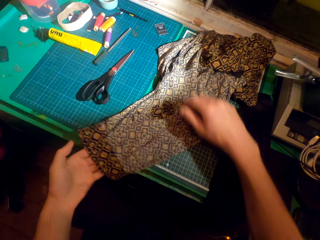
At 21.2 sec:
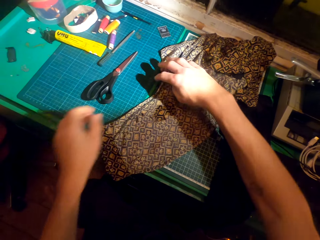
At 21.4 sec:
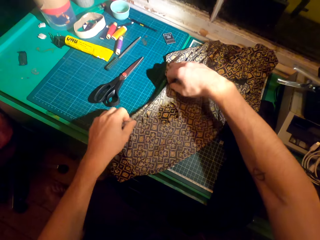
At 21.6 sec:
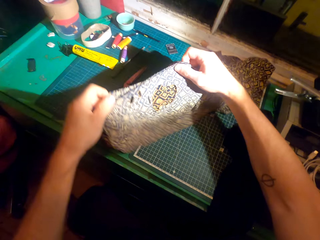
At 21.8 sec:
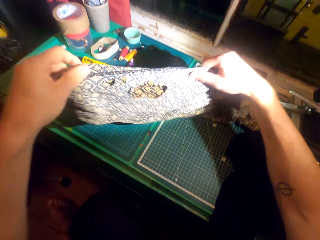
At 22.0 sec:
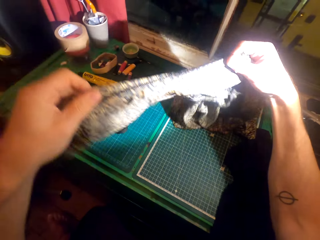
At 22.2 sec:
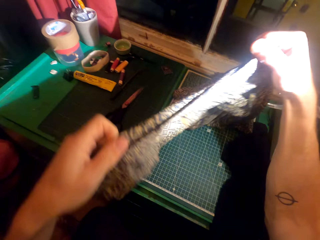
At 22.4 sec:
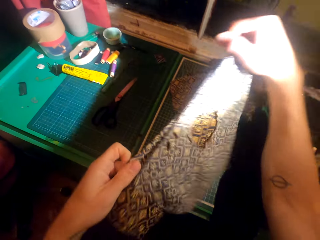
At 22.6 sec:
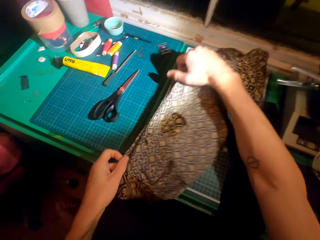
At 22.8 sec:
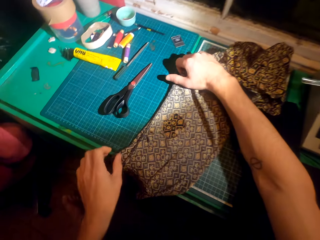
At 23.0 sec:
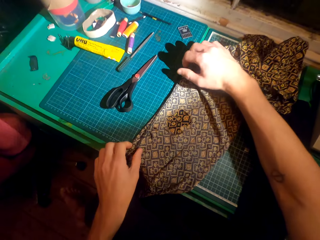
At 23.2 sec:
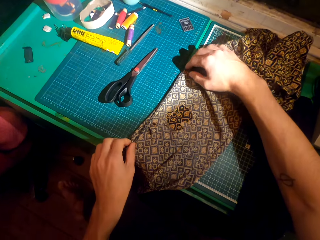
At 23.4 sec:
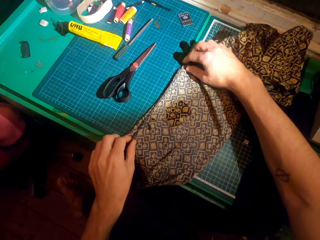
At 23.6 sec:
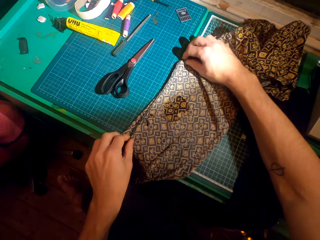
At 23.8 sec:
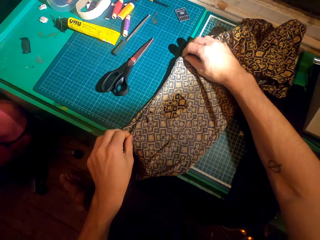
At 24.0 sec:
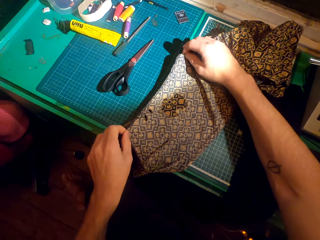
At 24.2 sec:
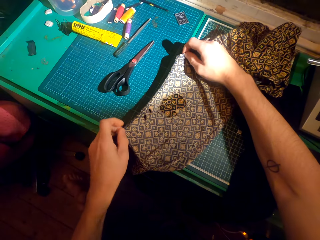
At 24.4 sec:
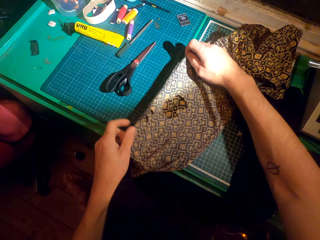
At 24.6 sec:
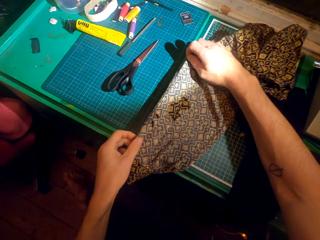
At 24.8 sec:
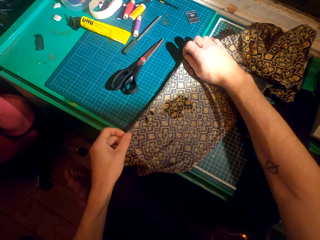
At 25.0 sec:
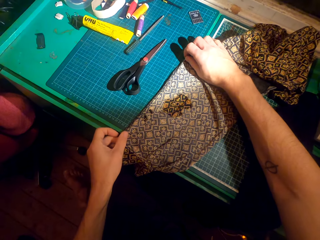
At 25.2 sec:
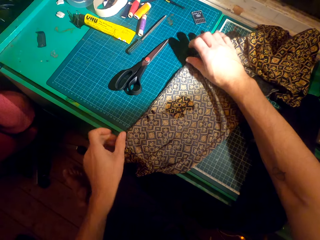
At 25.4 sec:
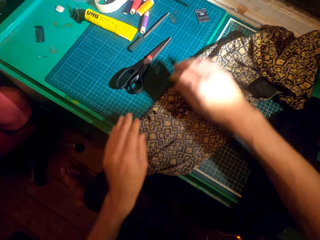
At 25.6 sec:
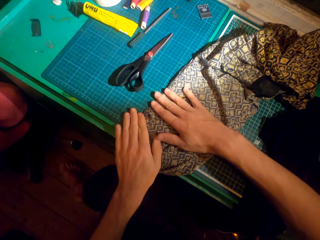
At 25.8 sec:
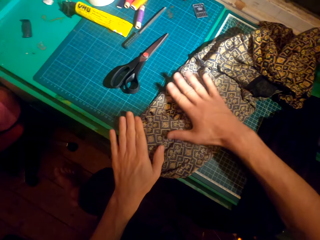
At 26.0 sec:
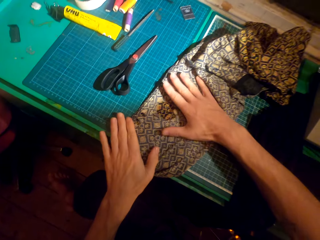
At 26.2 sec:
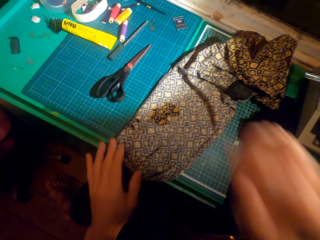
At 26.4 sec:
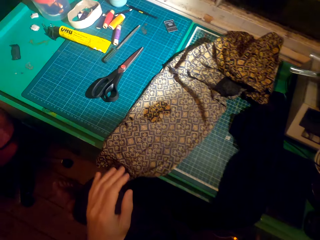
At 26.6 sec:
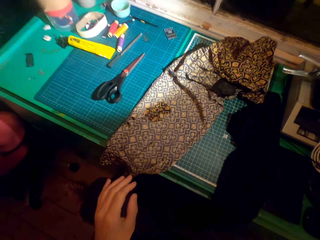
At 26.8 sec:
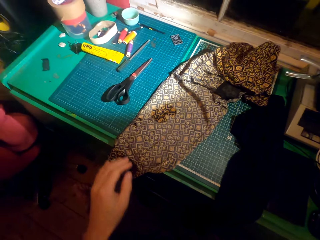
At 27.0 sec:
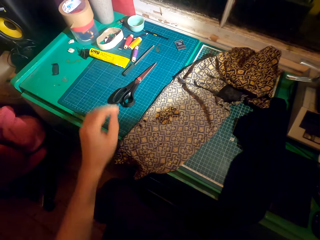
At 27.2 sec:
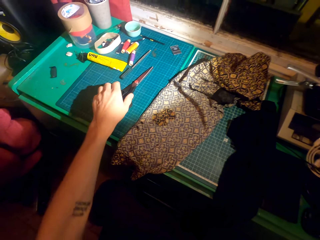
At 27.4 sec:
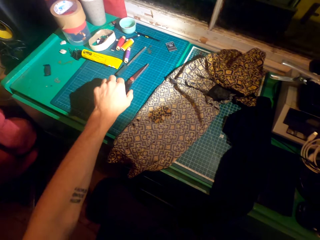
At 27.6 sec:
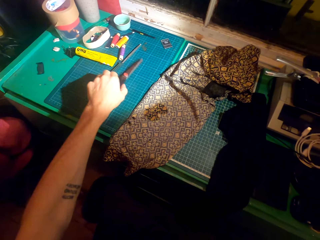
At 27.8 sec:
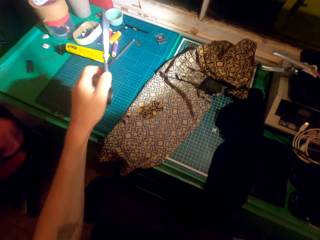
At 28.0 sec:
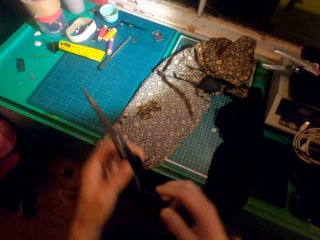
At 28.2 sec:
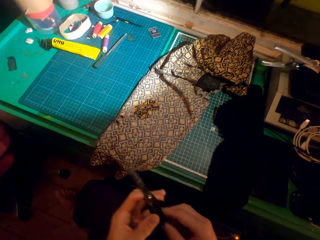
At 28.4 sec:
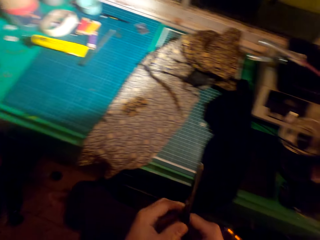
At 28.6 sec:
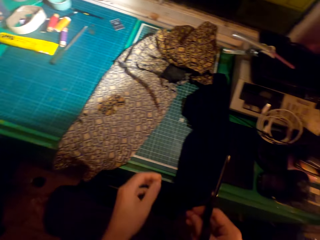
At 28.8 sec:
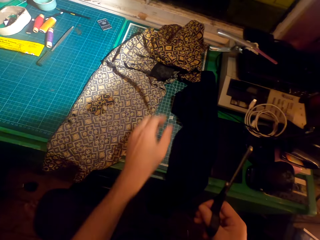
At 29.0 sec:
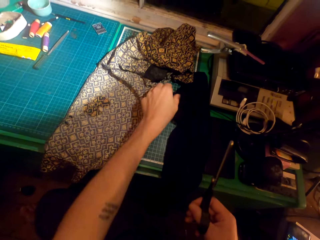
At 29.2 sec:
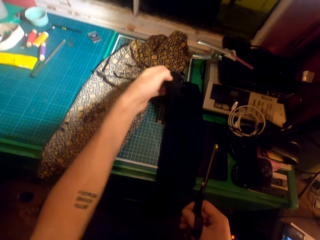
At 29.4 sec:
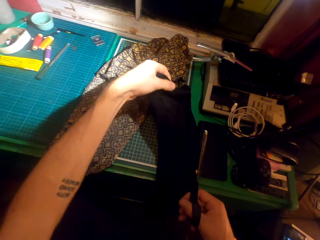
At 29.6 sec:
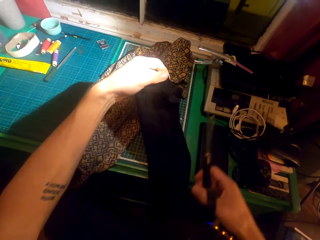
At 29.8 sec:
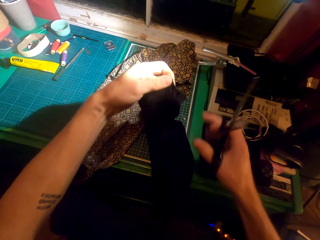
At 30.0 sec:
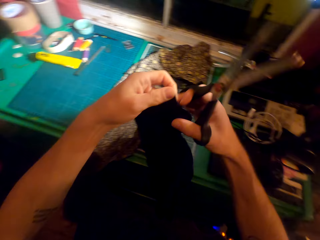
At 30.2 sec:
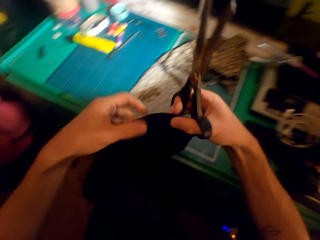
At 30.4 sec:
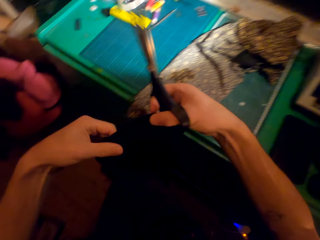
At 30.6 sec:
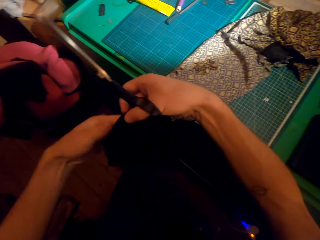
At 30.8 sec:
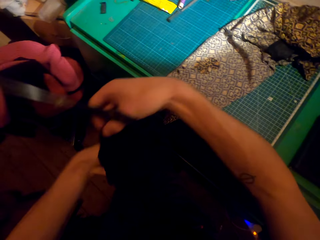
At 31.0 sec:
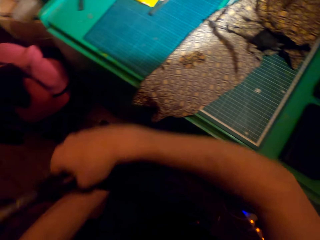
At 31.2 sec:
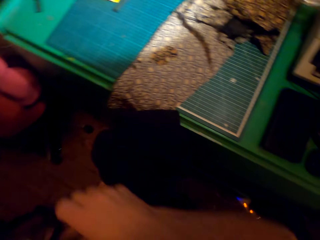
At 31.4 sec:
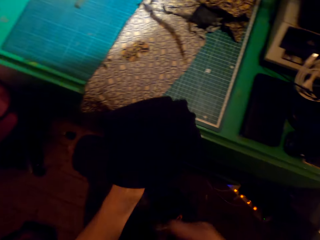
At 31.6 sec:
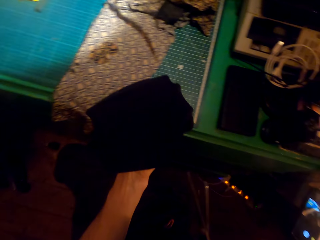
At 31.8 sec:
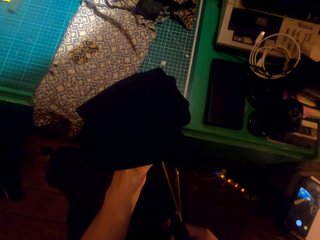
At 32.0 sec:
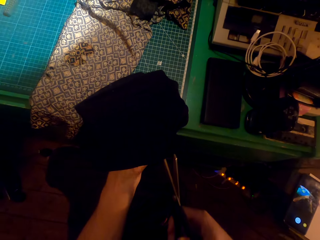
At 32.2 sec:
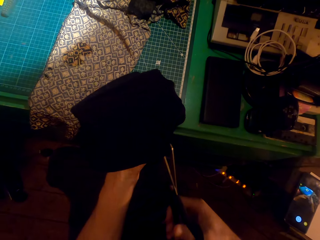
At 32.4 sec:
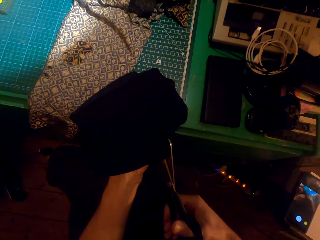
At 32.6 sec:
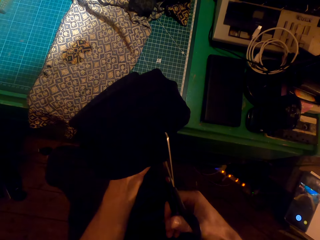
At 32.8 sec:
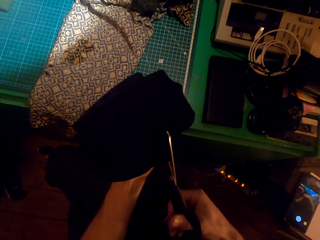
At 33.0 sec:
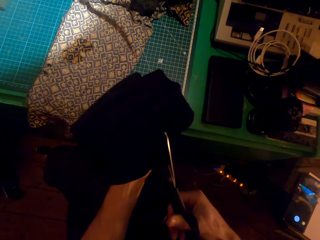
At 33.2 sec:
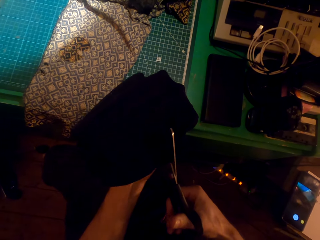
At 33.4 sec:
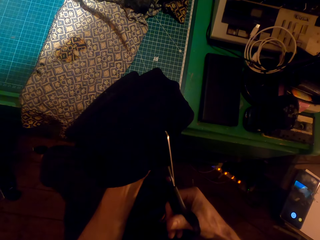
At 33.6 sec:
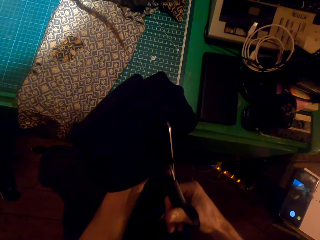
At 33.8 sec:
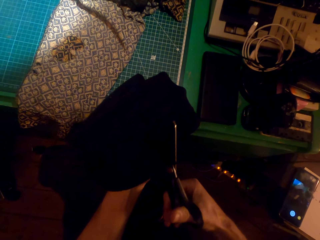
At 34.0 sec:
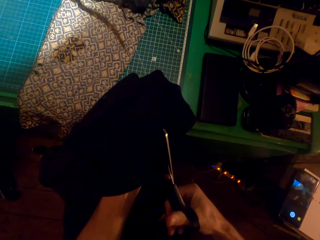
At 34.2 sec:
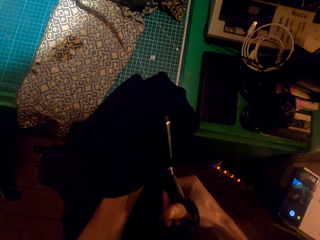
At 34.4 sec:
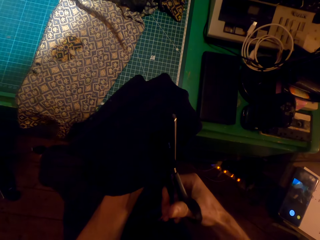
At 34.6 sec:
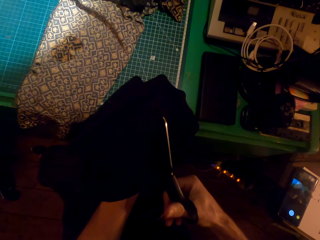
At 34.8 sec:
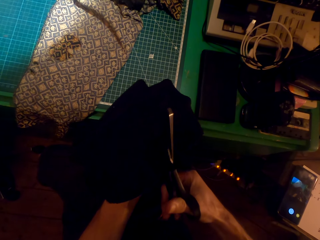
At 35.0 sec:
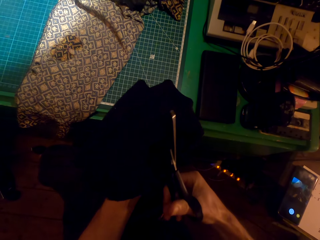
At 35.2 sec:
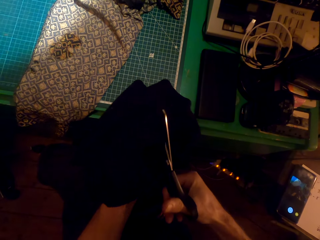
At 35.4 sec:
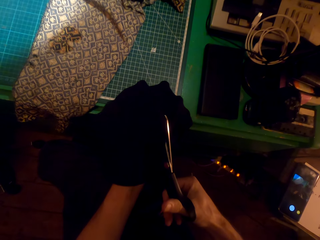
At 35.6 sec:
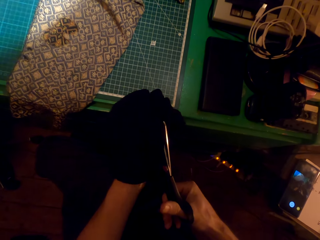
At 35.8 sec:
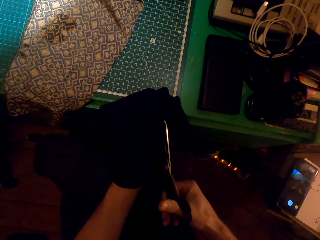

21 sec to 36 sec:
The camera wearer picks up the cloth with both hands. They place the cloth on the table. They touch the cloth with both hands. They touch something. They pick up a pair of scissors with the left hand. They move the scissors to the right hand. They pick up a material with the left hand. They hold the material with the left hand. They cut the material using the scissors.

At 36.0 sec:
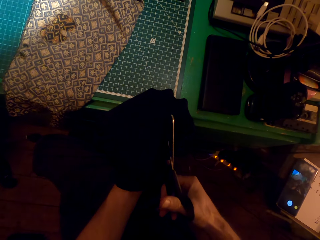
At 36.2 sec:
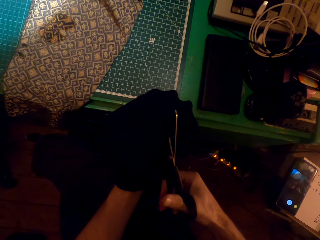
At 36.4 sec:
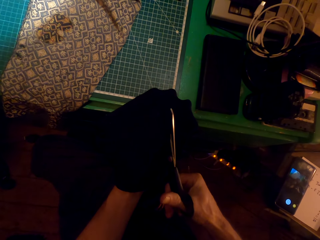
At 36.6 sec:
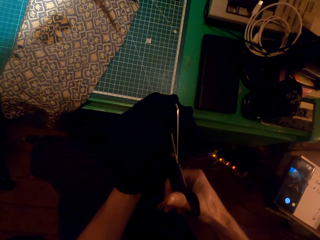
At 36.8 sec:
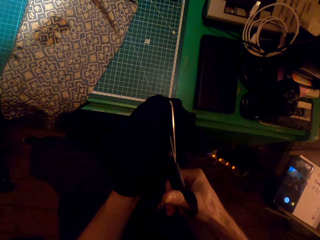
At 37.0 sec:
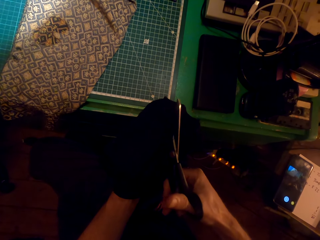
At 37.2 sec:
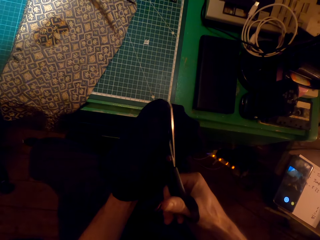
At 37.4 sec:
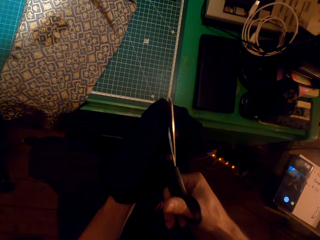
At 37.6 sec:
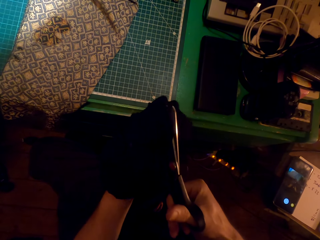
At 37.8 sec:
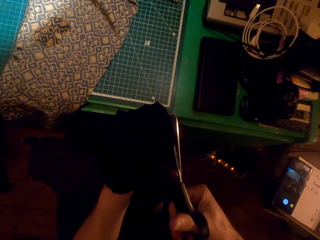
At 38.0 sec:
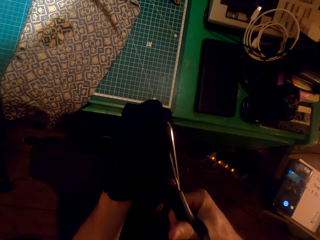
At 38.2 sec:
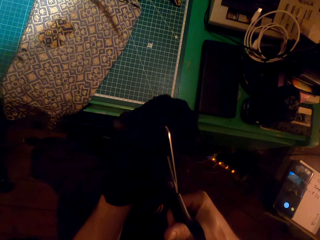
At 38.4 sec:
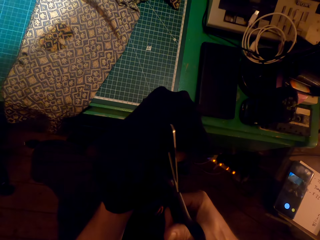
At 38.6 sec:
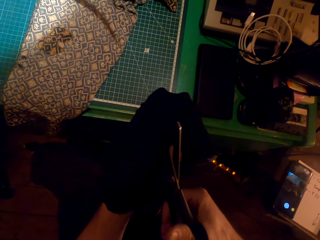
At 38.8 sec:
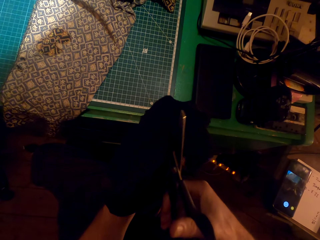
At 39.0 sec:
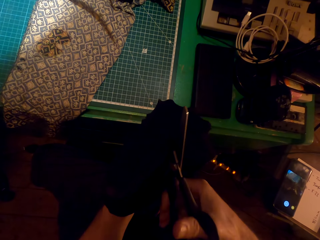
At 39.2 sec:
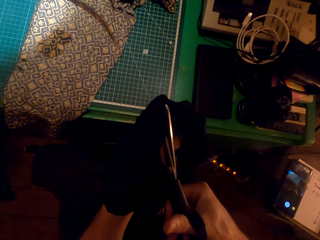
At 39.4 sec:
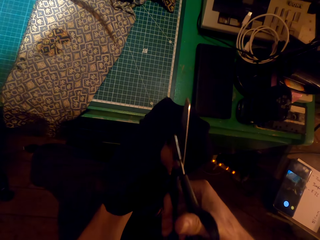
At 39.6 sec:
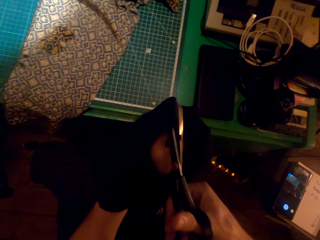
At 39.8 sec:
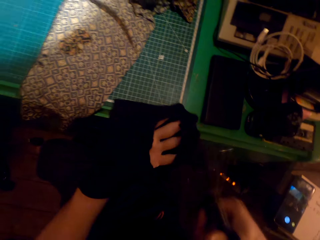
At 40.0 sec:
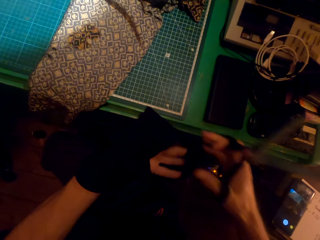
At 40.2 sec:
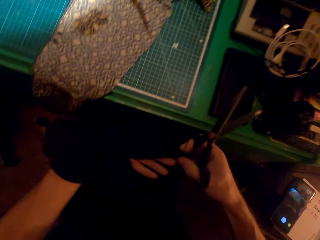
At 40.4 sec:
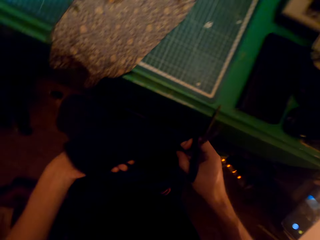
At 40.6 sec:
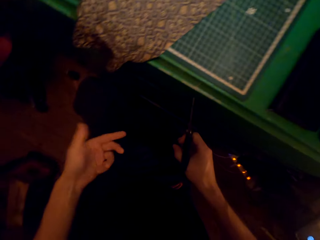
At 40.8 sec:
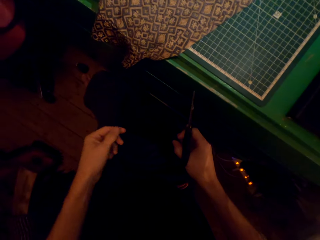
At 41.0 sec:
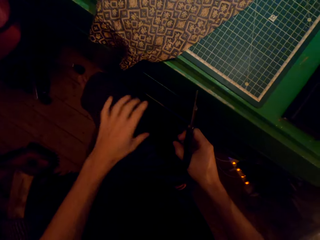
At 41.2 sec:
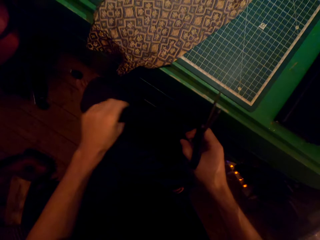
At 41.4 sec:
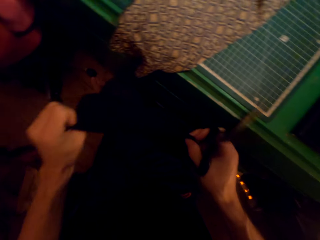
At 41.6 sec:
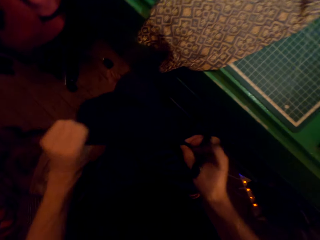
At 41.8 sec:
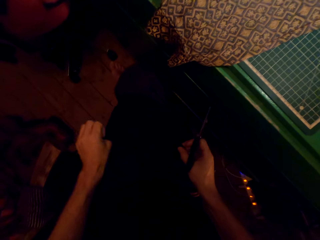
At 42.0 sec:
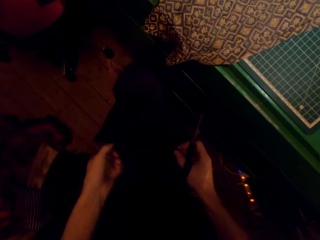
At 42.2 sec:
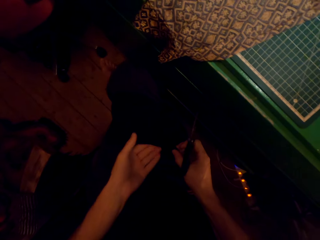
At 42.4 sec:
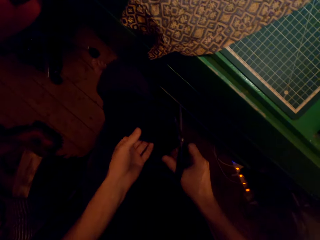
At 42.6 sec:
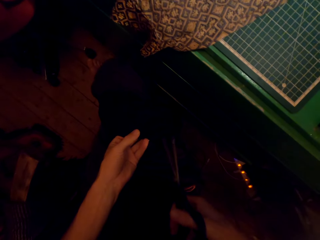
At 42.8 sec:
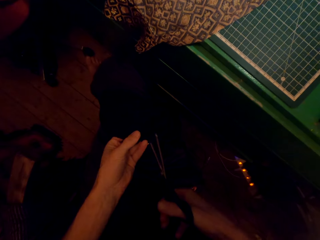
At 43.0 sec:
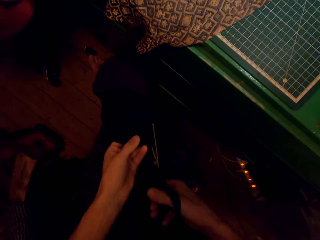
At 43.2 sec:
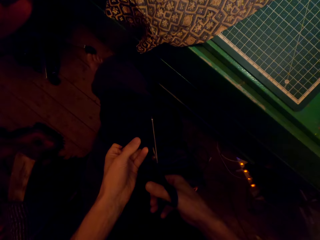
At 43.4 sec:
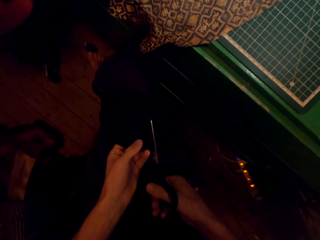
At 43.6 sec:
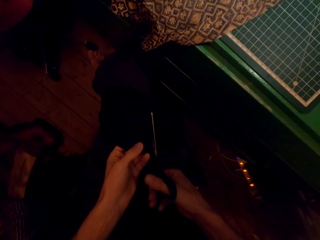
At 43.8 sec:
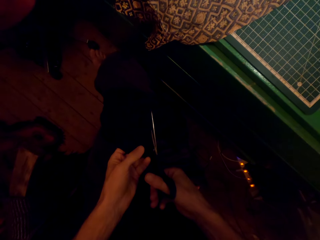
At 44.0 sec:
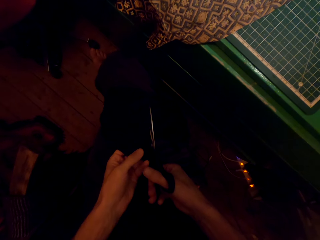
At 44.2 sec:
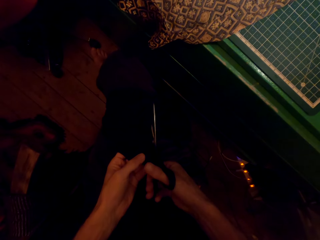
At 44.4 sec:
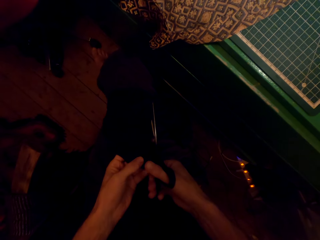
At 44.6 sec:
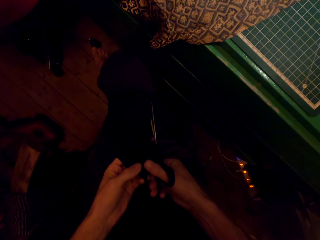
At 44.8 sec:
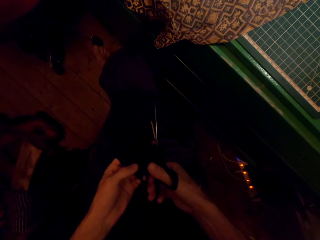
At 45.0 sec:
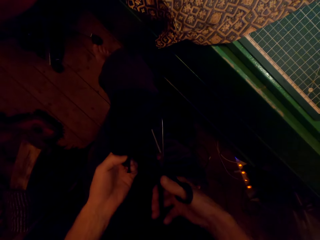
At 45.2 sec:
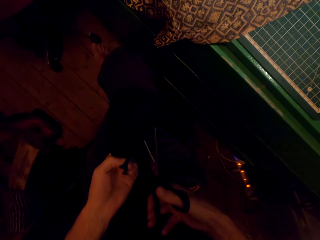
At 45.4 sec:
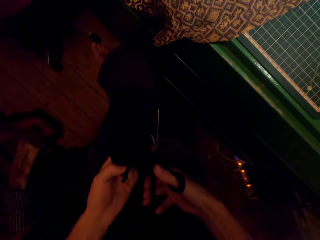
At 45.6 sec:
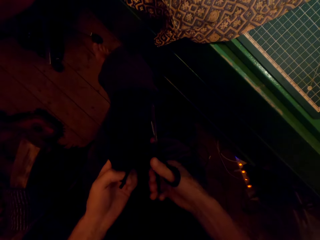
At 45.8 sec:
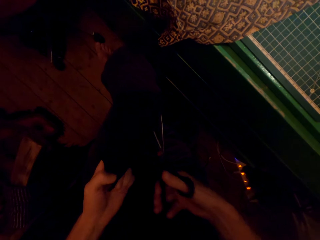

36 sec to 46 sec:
The camera wearer holds the material with the right hand. They hold the material with the left hand. They swing the right hand. They place the cloth on the thighs. They cut the material using the scissors.
